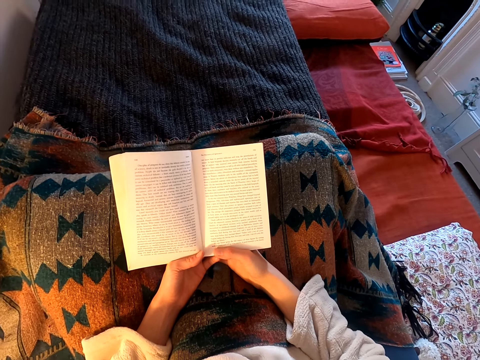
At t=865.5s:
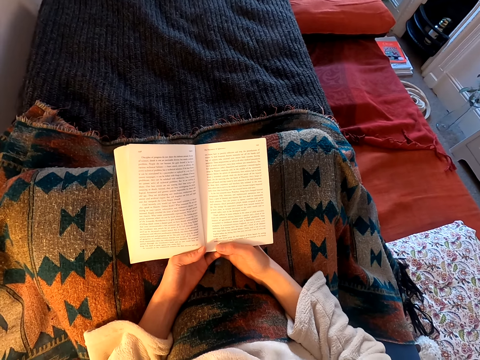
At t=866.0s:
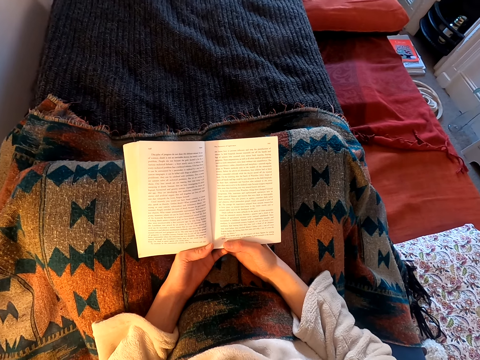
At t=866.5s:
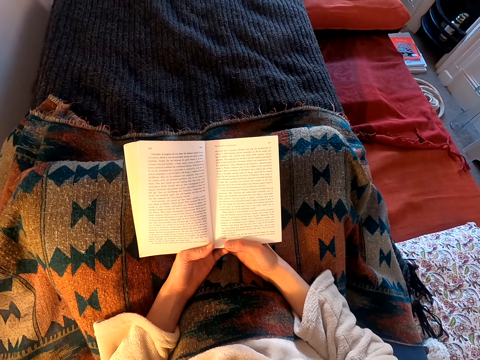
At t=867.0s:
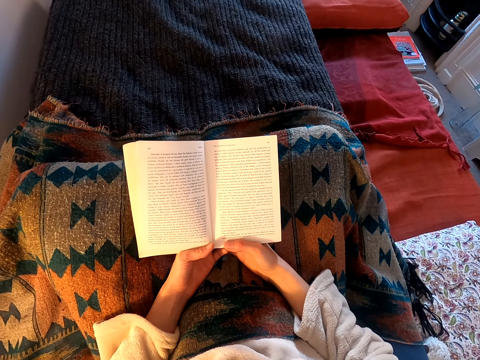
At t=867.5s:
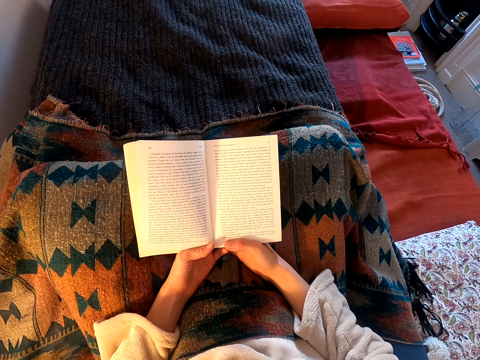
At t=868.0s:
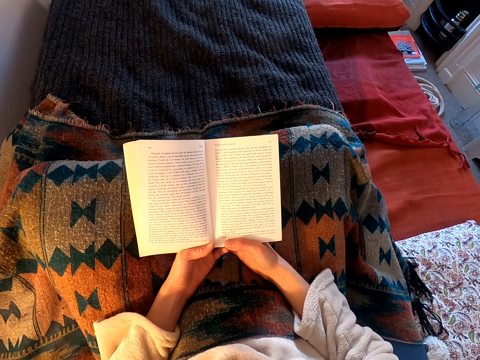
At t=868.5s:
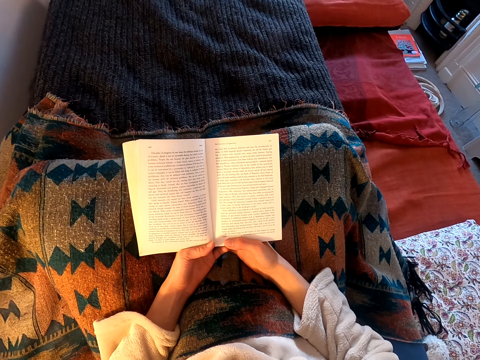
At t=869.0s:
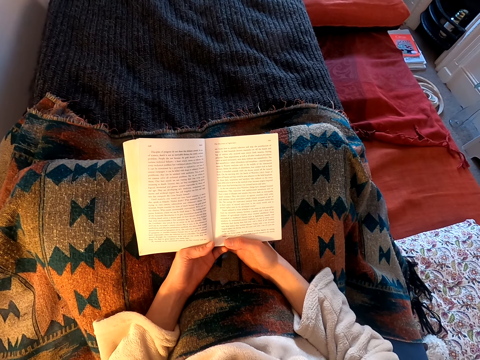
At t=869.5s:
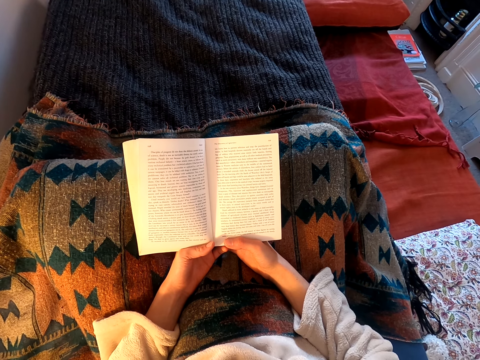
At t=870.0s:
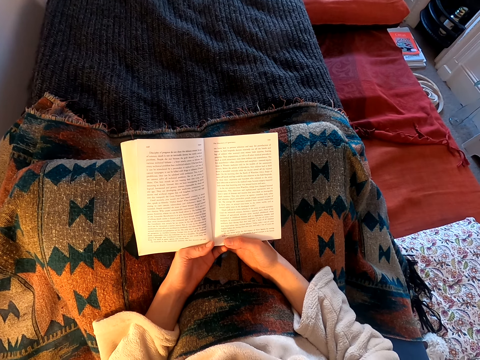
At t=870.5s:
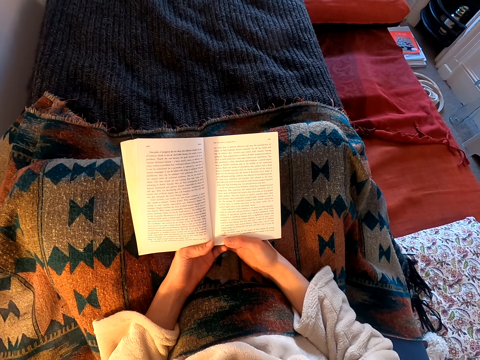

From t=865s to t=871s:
The camera wearer reads the book.

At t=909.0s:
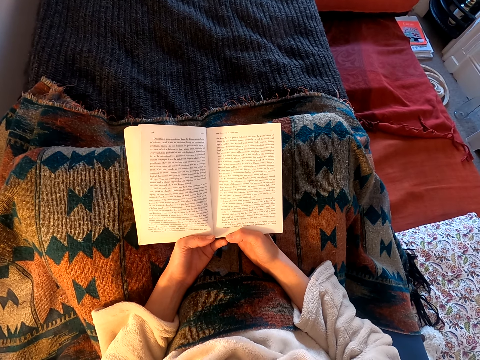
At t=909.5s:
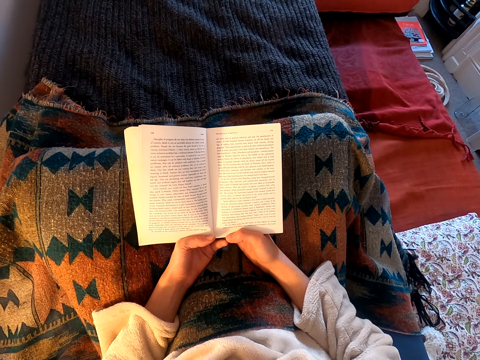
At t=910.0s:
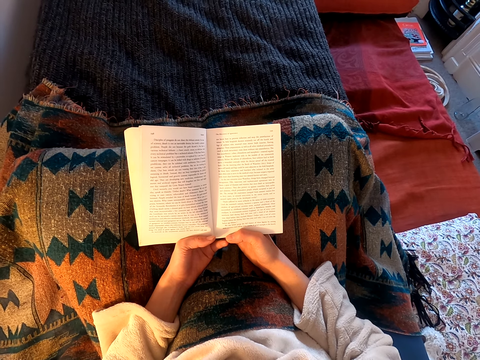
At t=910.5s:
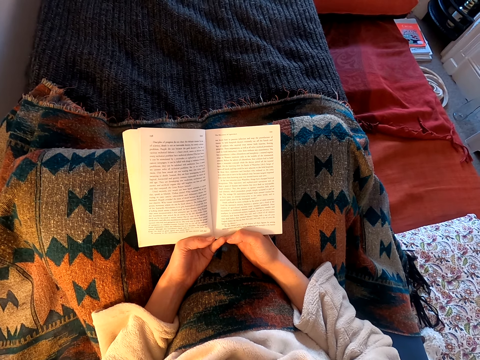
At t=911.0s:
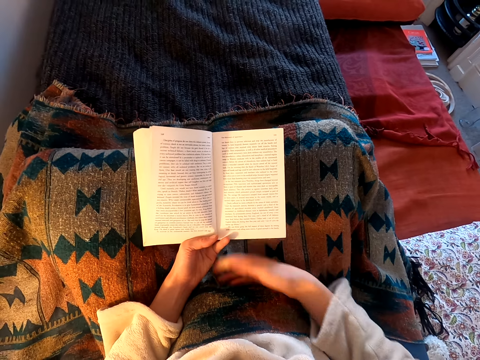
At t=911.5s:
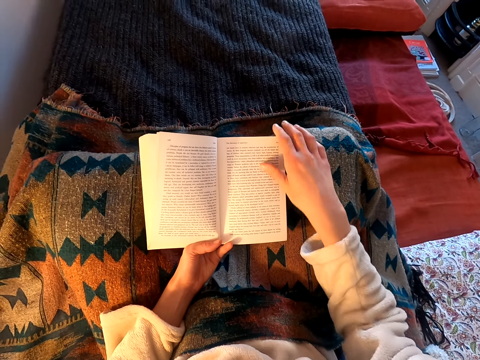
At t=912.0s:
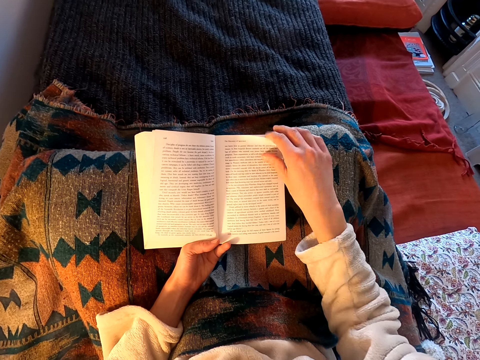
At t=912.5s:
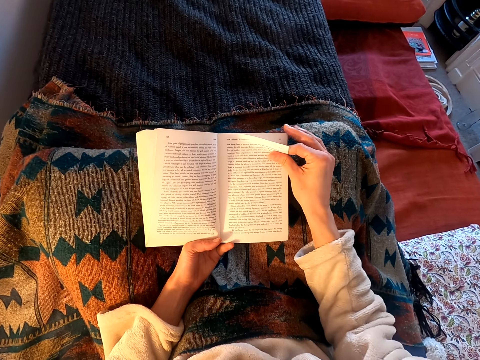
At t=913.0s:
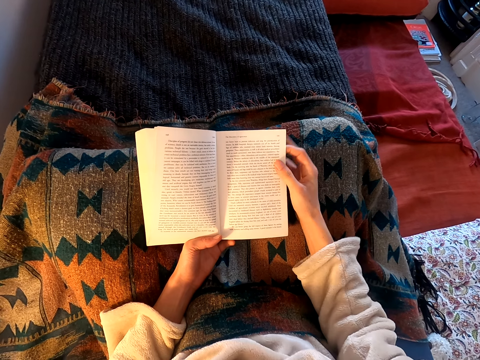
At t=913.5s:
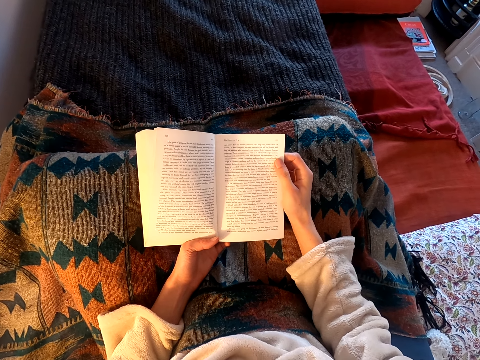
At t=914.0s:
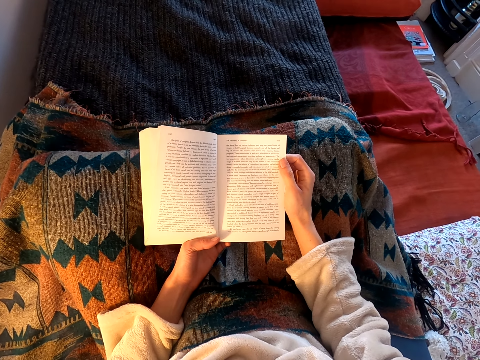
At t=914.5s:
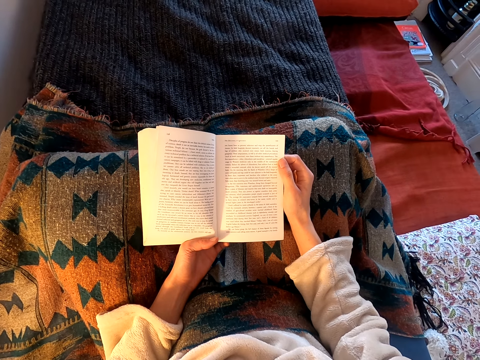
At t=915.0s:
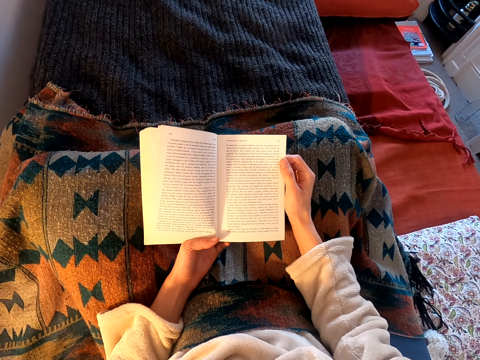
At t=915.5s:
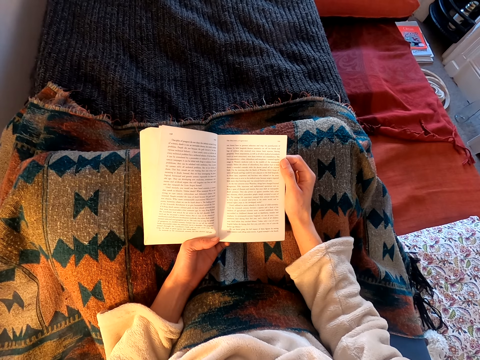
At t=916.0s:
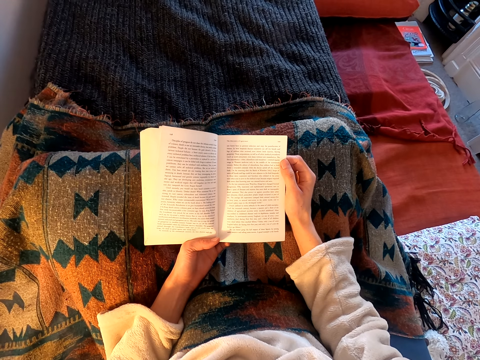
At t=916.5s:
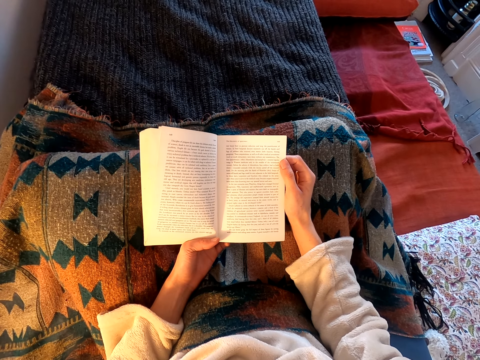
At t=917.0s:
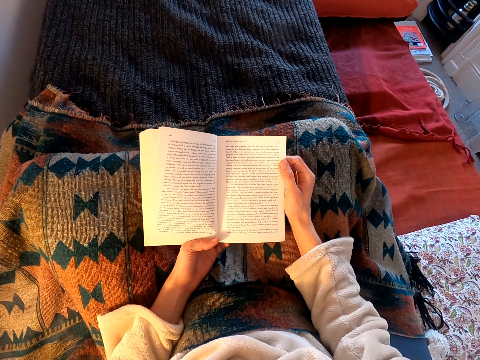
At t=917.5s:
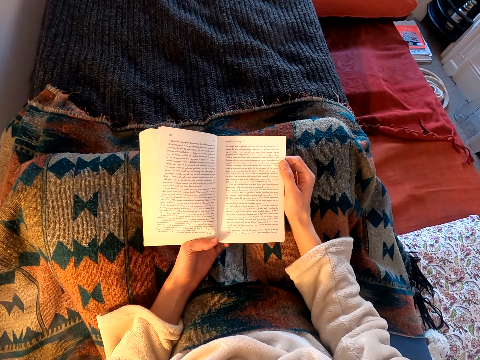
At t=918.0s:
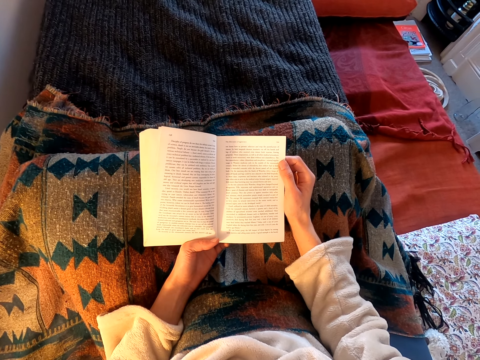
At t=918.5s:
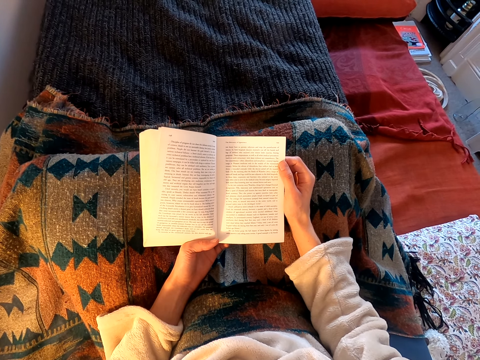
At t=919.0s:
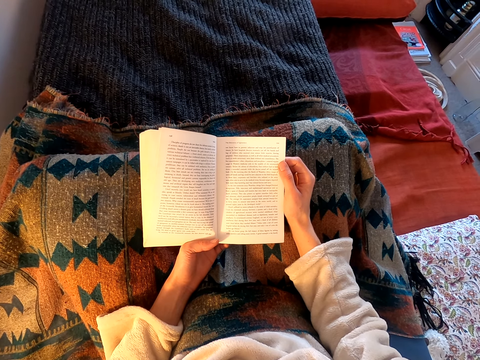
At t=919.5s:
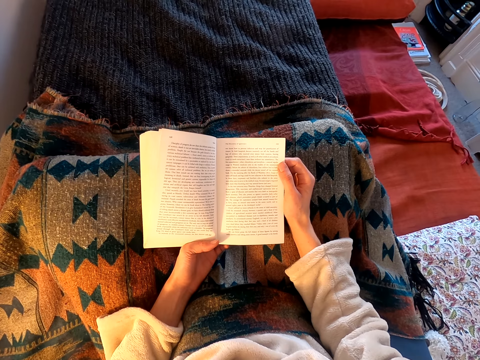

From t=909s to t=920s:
The camera wearer holds a page. They read a book.

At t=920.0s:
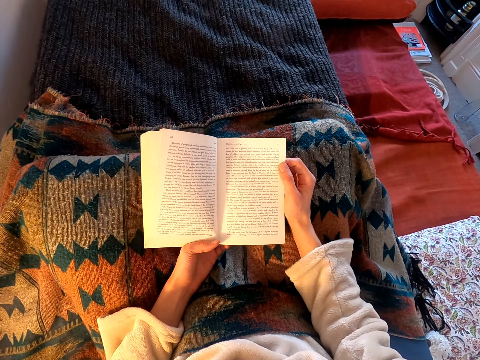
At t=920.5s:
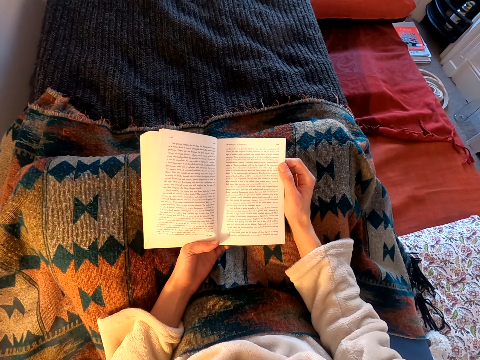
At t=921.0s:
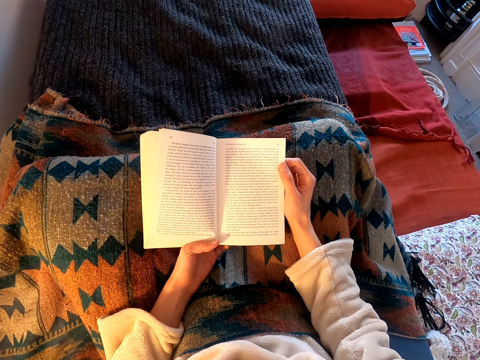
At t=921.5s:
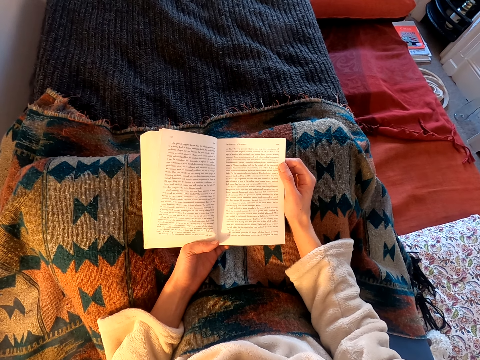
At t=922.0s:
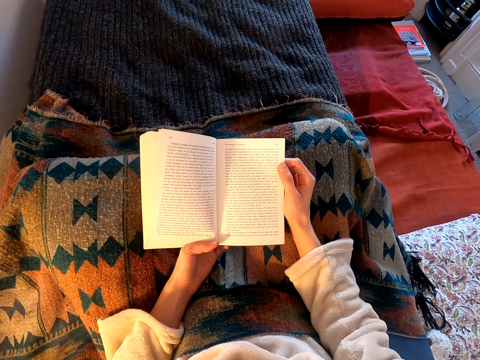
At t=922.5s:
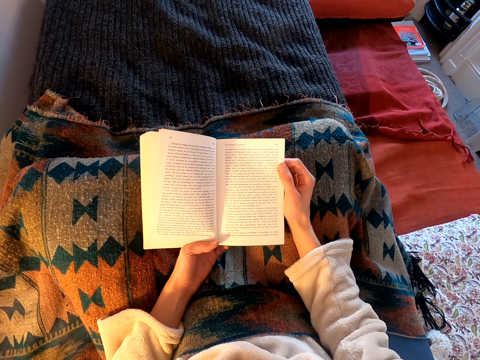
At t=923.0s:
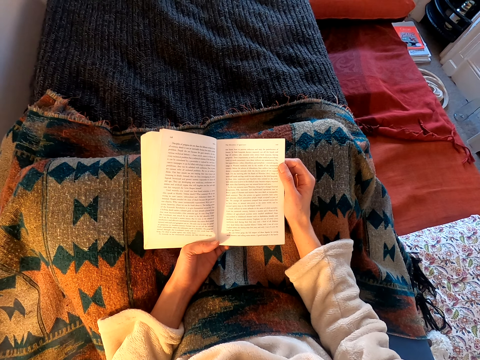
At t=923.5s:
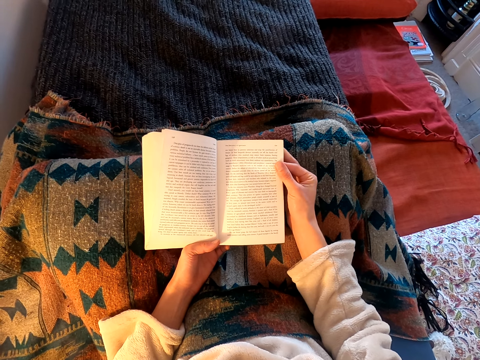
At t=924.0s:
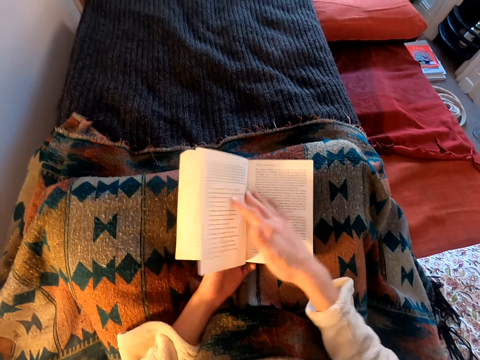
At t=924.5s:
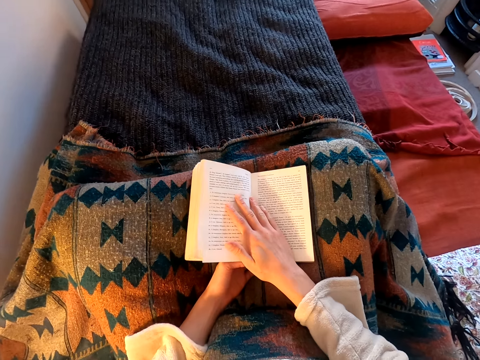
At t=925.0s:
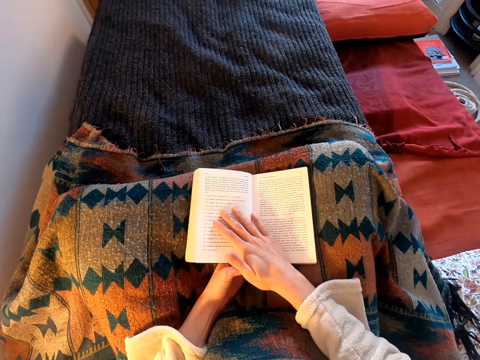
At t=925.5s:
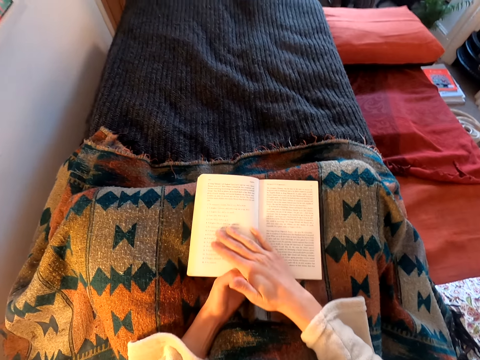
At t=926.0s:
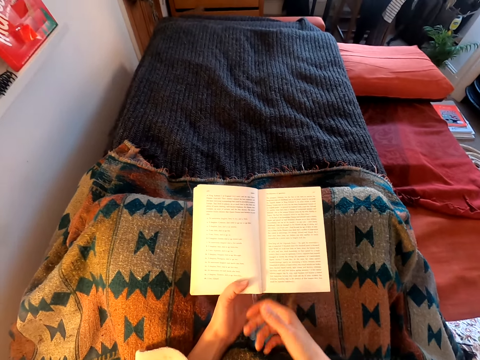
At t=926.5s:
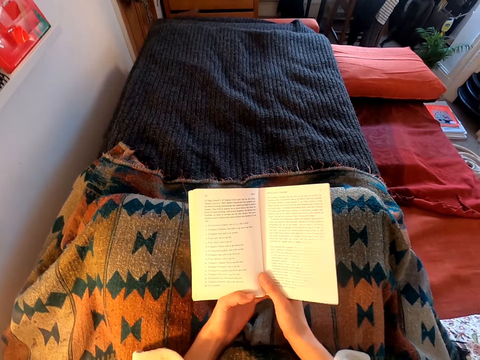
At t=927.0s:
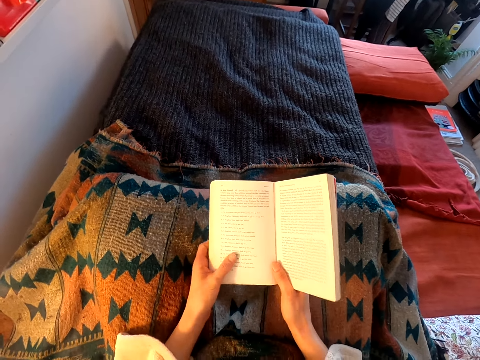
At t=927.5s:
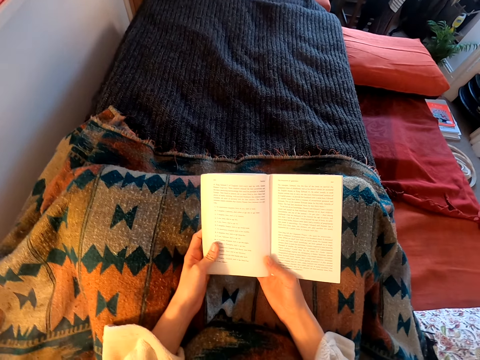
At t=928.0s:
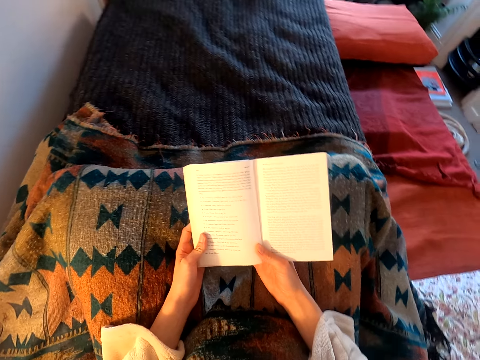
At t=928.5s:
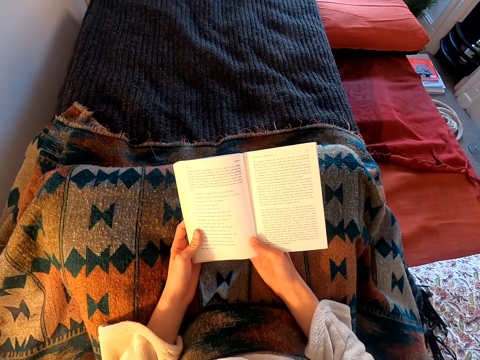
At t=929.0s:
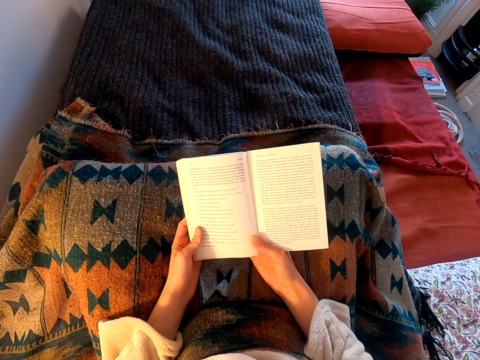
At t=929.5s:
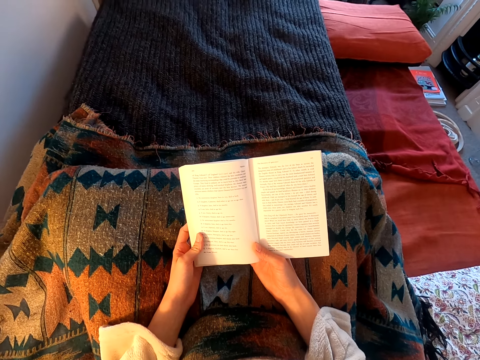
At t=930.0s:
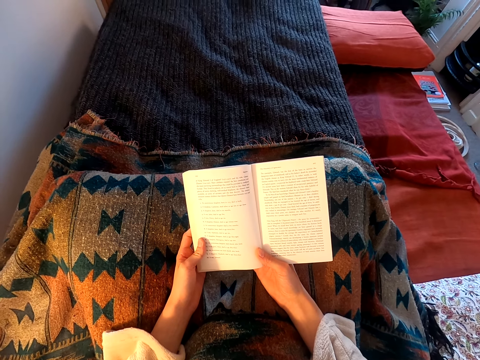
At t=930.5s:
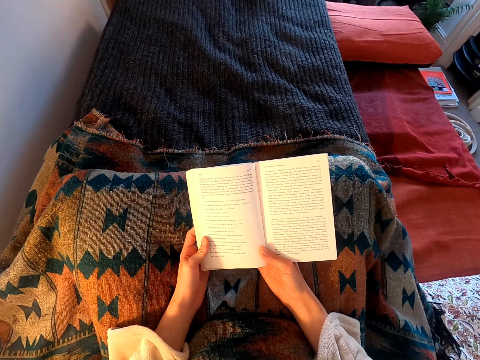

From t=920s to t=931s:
The camera wearer flips to another page. They read the book.
